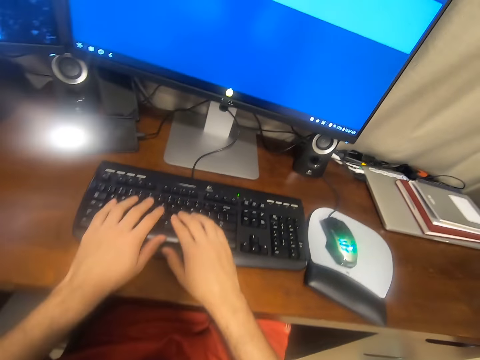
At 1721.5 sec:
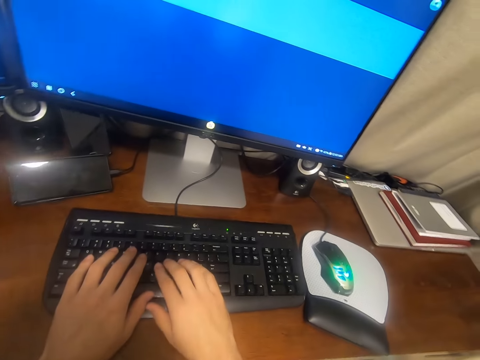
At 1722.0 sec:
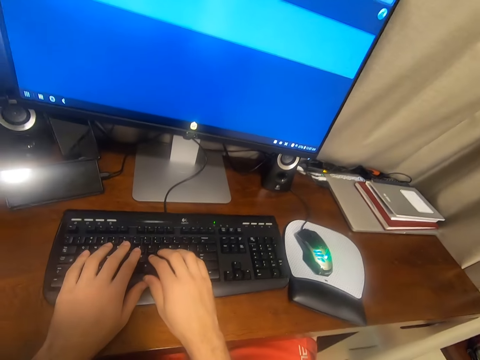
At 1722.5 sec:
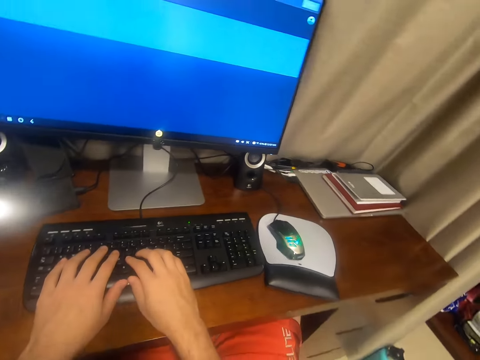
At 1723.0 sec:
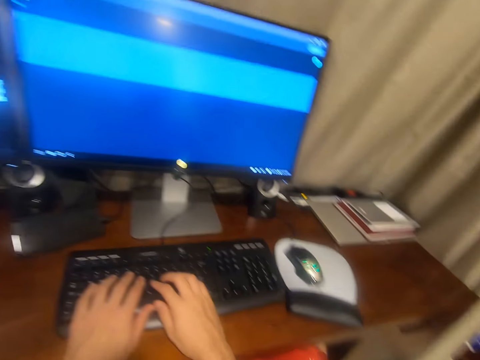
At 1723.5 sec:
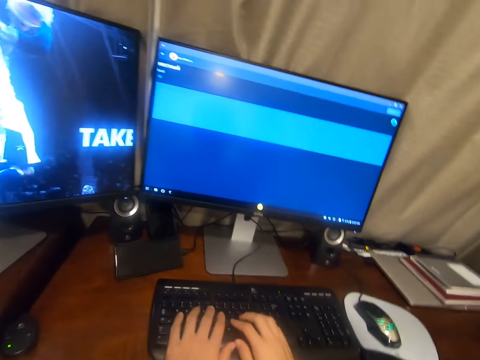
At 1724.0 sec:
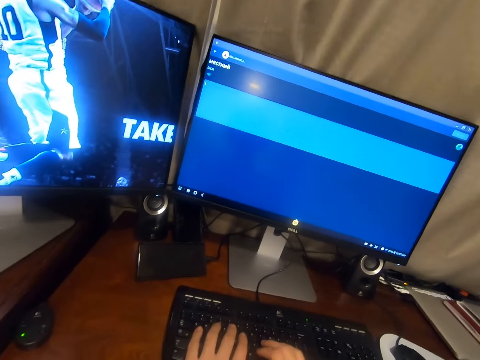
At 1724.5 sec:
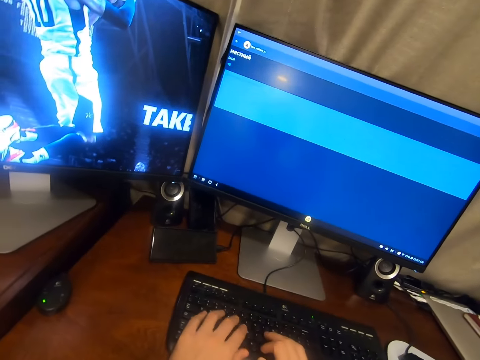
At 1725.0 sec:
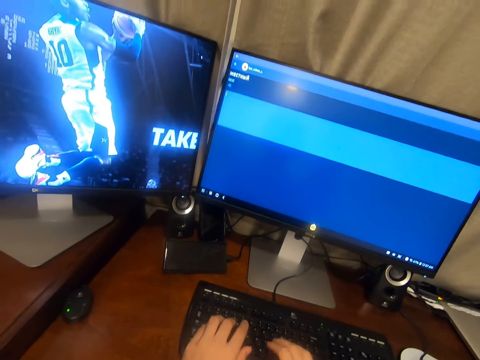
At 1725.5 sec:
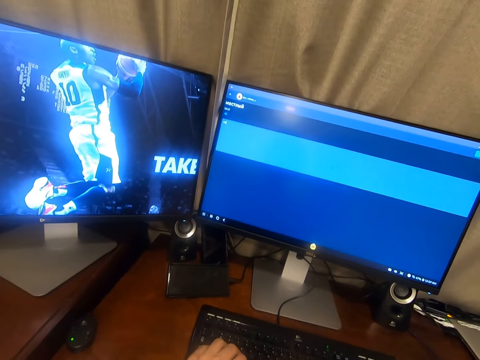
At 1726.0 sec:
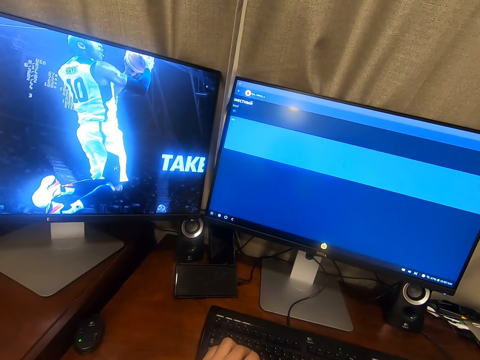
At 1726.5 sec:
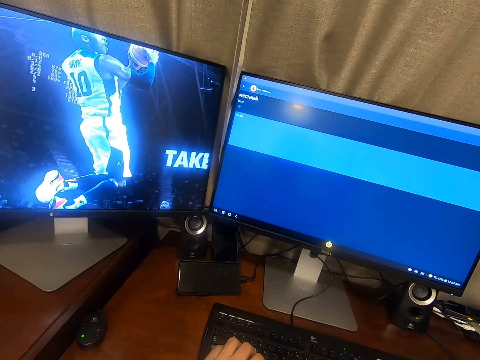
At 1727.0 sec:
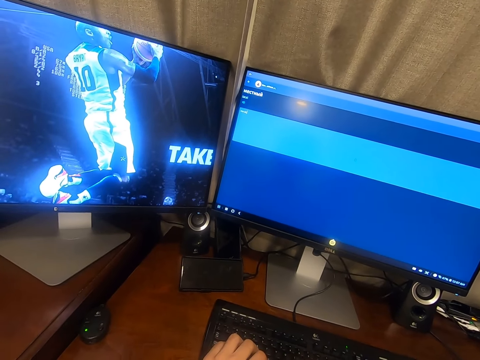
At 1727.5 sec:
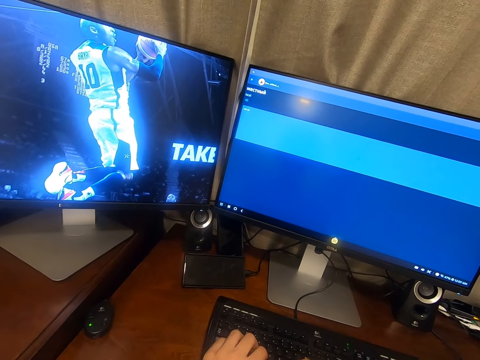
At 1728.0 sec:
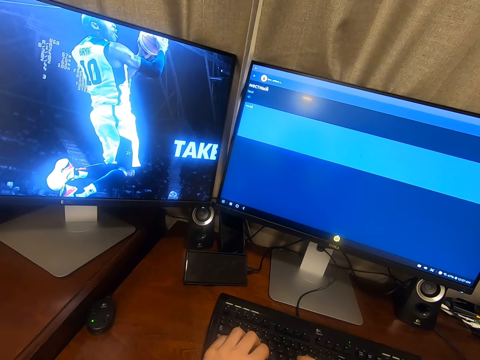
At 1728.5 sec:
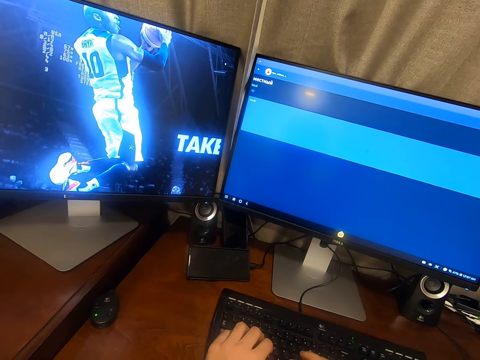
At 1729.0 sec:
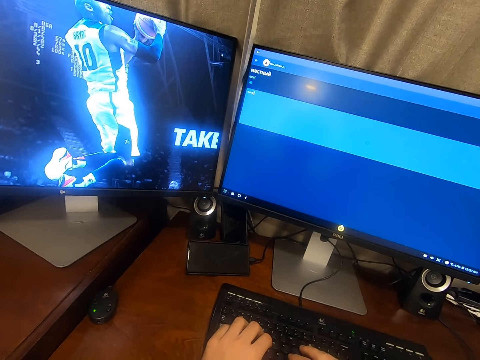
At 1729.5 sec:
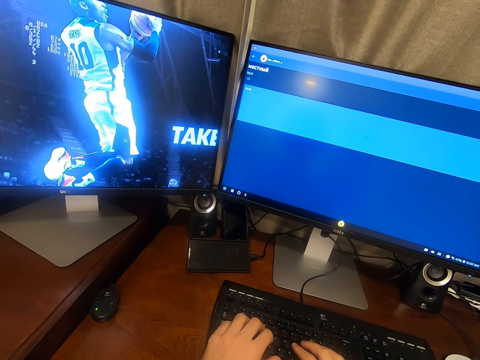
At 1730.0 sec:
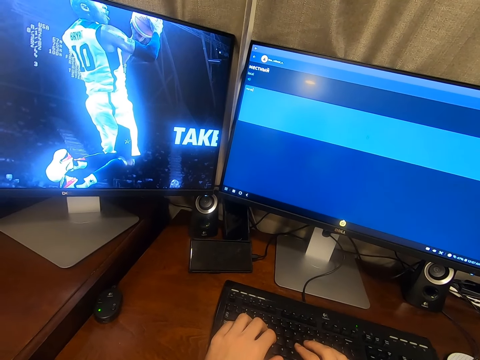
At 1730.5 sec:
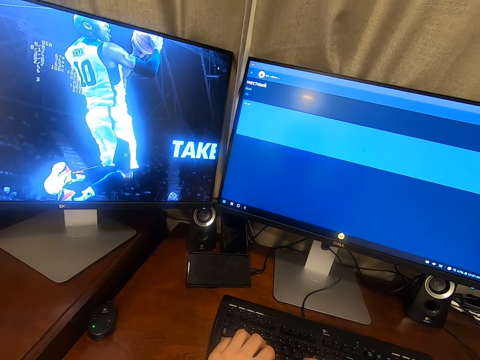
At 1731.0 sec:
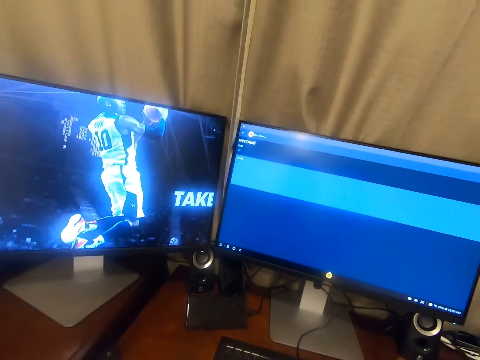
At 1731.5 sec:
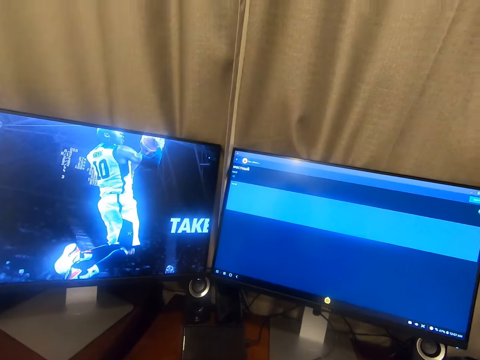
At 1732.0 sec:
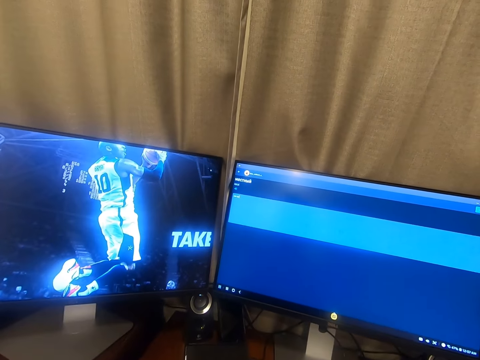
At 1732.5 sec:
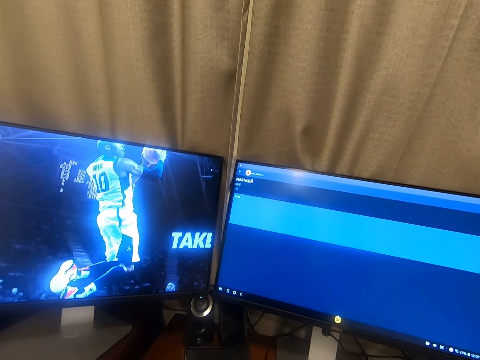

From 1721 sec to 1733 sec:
The camera wearer looks at the keyboard. He rests his hands over the mouse. He looks at the monitor. He types on the keyboard with both hands.

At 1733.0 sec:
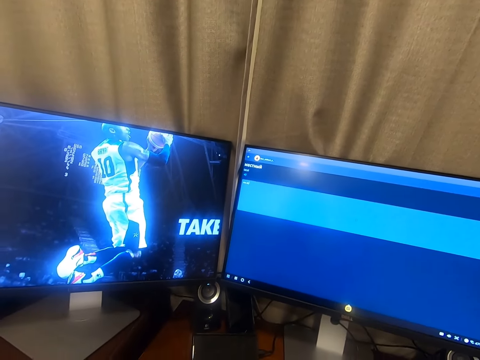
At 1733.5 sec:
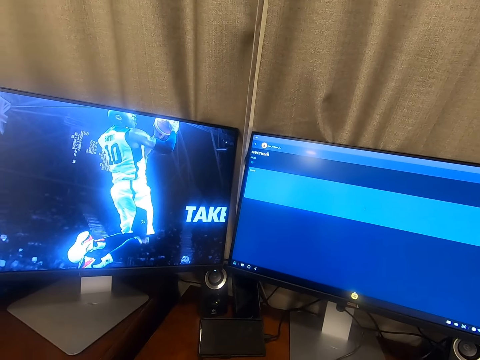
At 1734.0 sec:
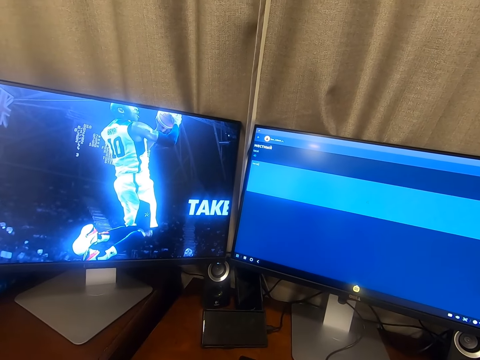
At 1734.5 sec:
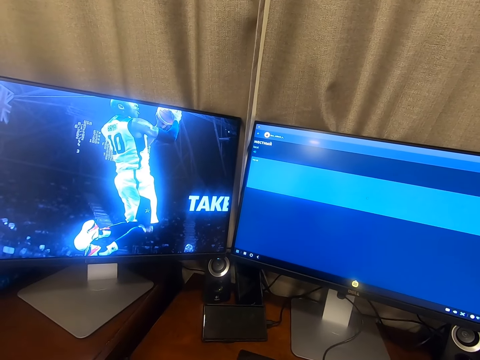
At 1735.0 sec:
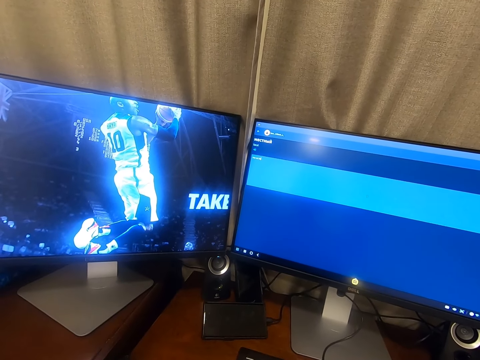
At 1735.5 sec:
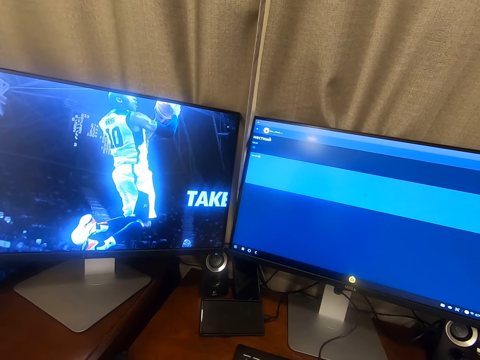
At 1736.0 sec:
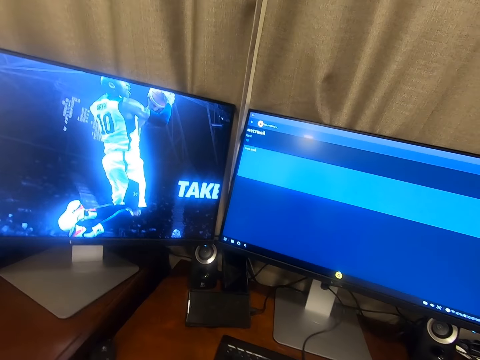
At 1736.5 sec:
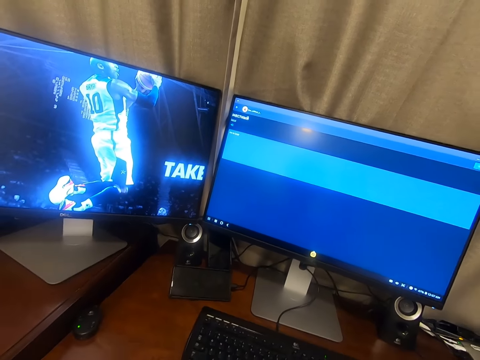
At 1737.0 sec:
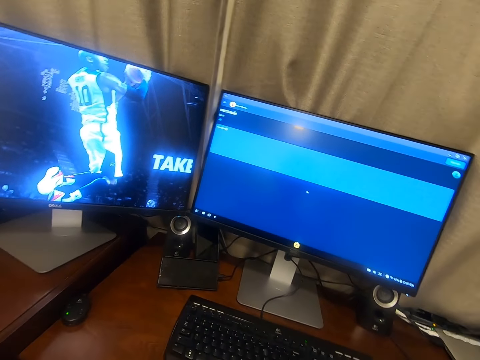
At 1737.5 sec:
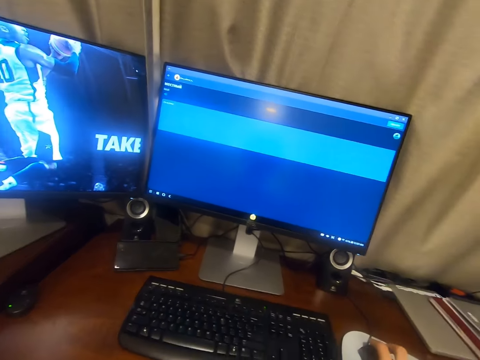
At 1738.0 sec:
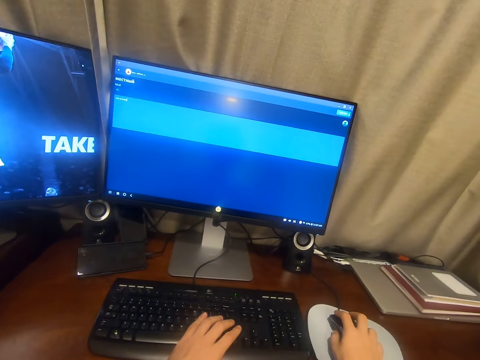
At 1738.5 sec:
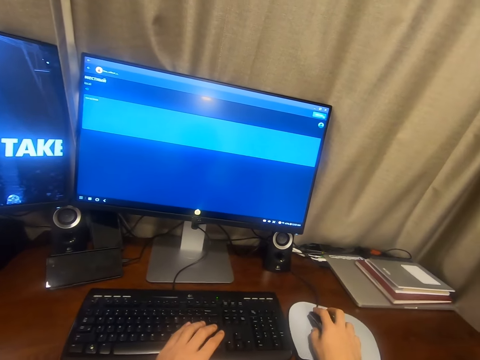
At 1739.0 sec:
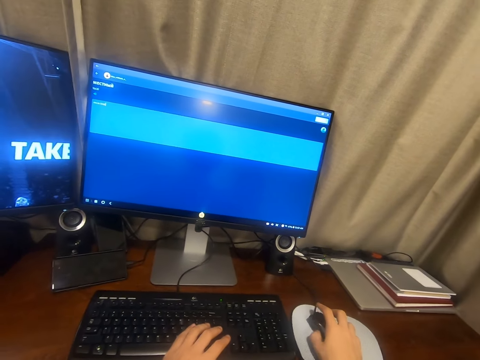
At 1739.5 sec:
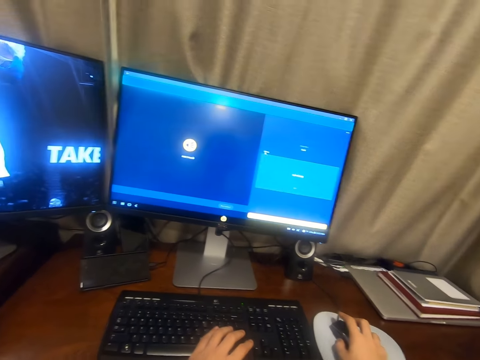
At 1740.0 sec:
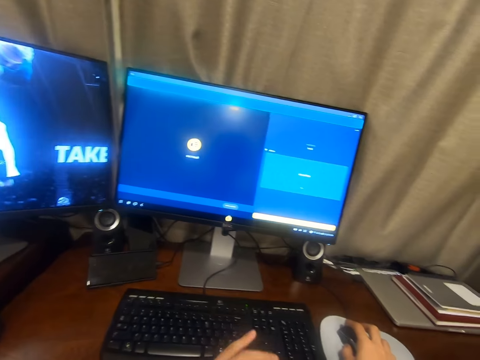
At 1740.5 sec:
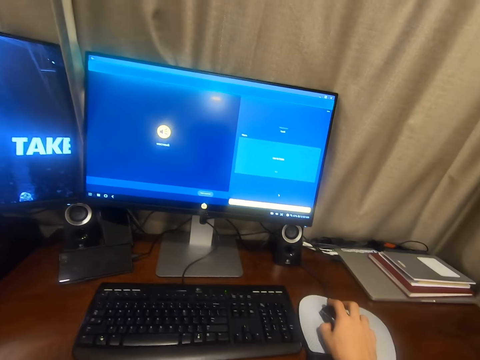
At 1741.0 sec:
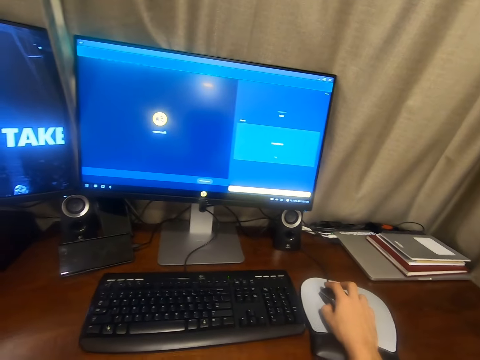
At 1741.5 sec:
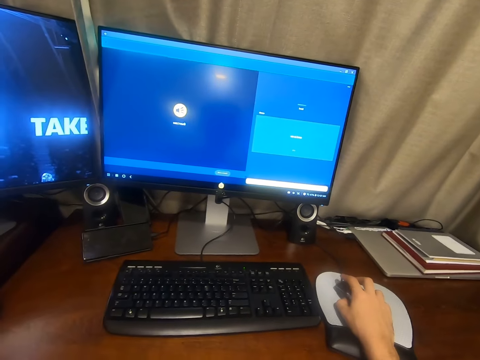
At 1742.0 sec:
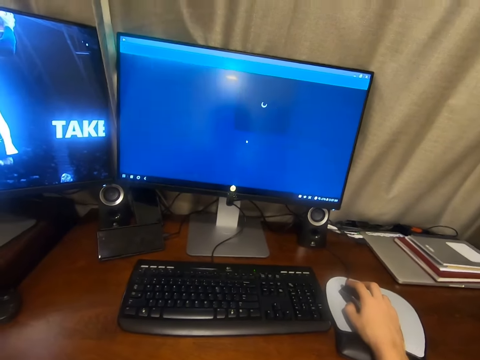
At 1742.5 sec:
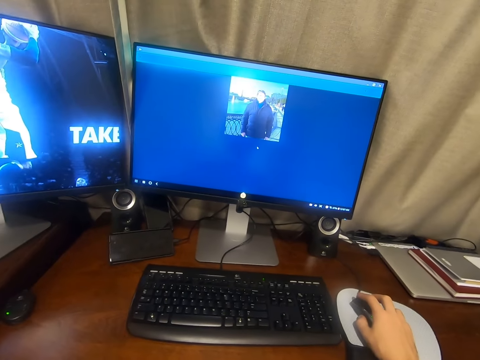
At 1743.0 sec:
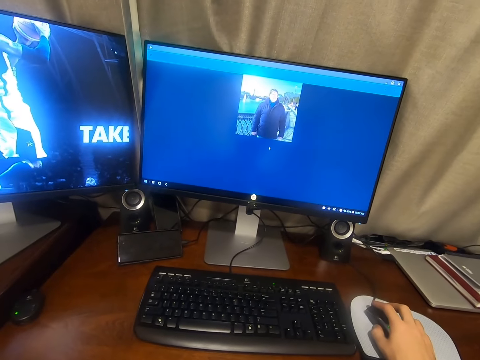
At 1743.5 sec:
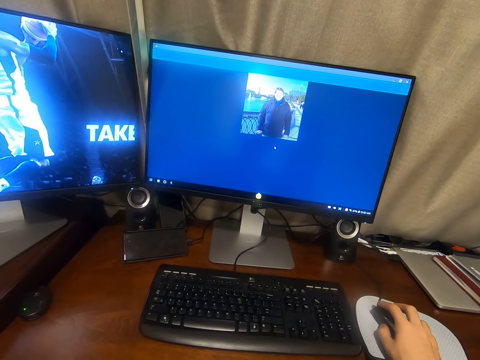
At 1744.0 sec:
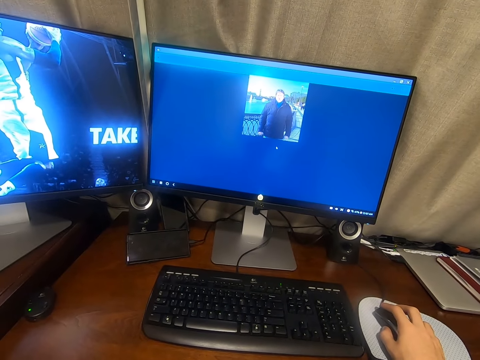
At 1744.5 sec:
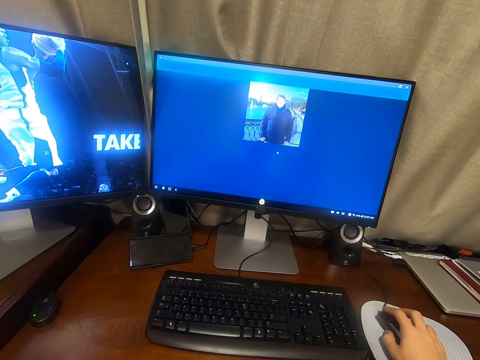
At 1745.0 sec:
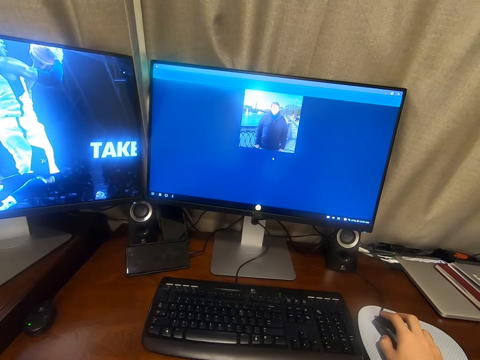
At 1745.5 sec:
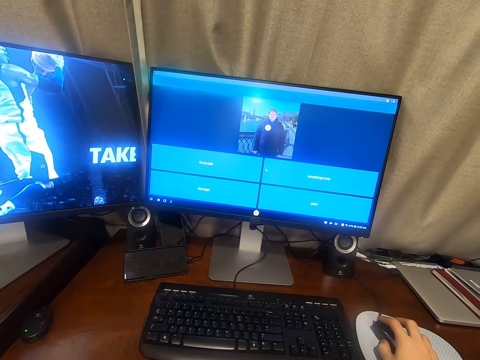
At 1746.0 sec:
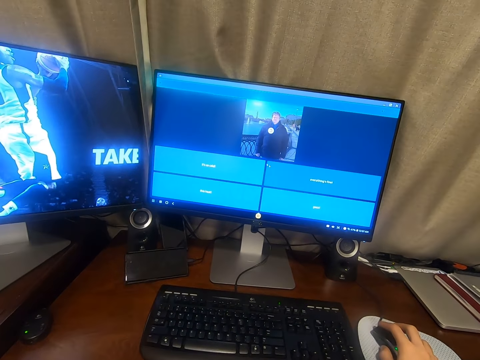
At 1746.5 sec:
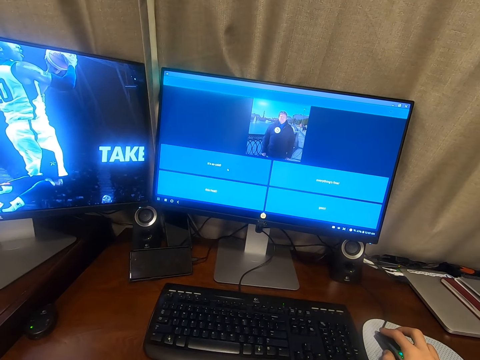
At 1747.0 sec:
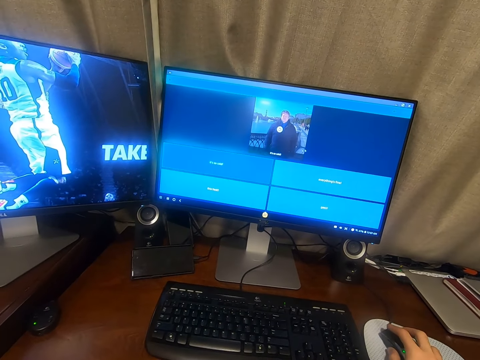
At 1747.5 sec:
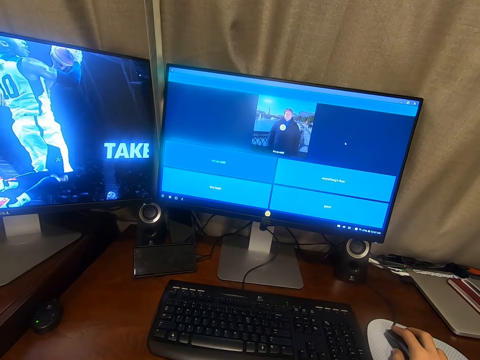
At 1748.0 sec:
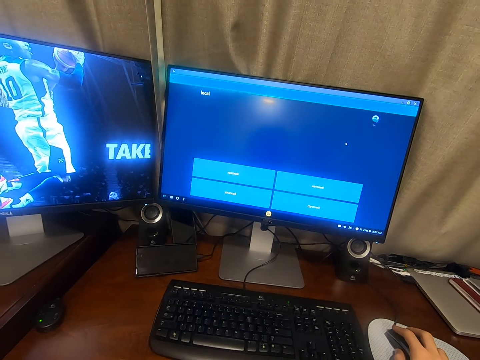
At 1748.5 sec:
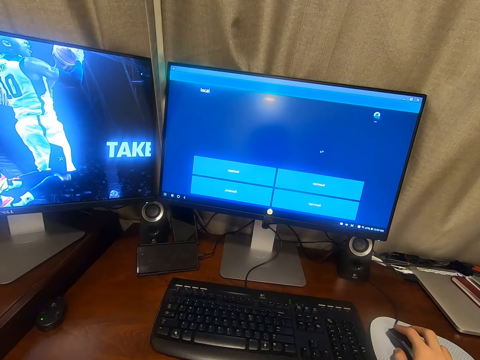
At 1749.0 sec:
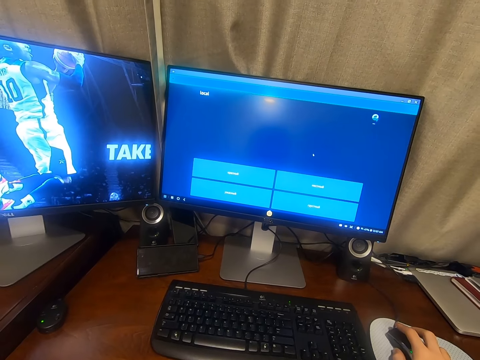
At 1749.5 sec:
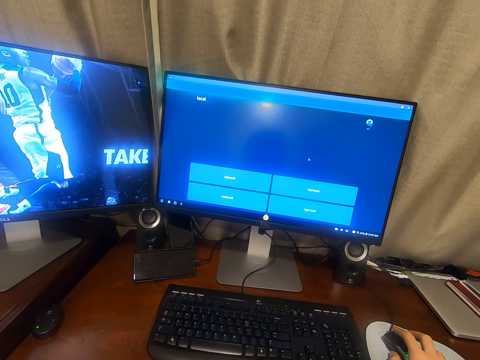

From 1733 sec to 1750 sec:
The camera wearer types on the keyboard and looks at the monitor. He touches the mouse with his right hand and speaks. He holds the computer mouse with both hands on the table. He operates the computer with the mouse and looks at the monitor. He removes his left hand from the keyboard. He moves the computer mouse on the table. He looks at the monitor and operates the computer with the mouse. He presses the mouse button.
